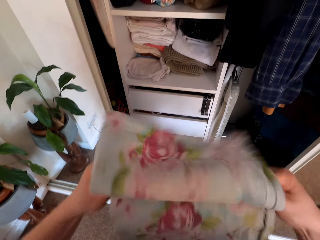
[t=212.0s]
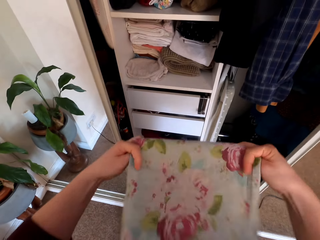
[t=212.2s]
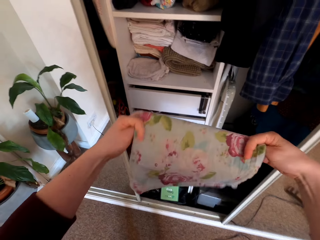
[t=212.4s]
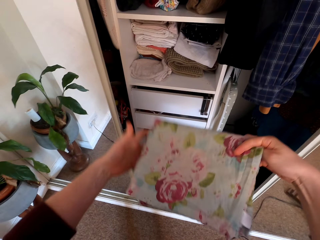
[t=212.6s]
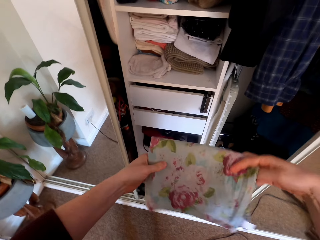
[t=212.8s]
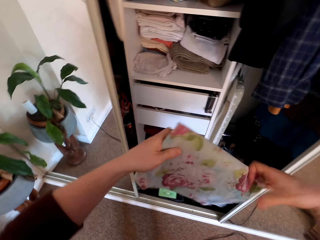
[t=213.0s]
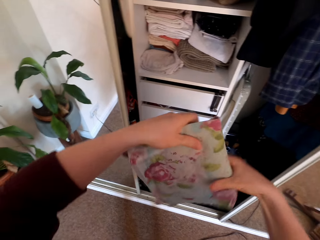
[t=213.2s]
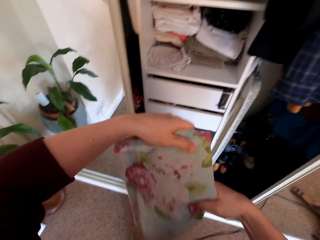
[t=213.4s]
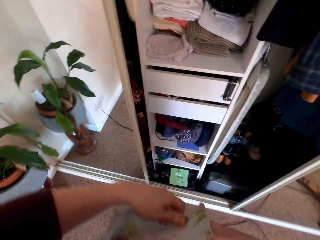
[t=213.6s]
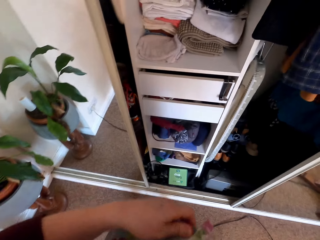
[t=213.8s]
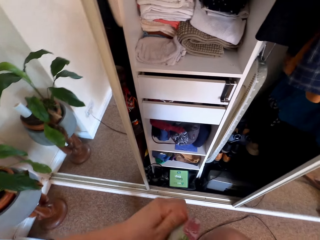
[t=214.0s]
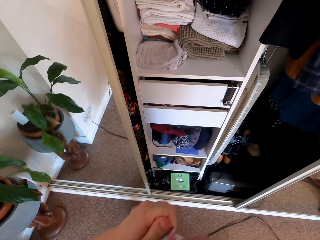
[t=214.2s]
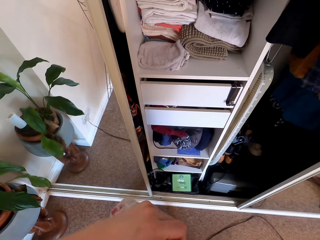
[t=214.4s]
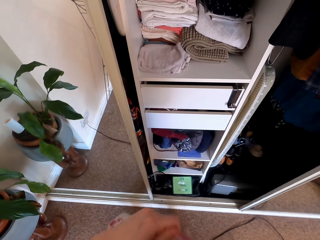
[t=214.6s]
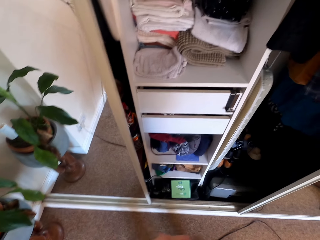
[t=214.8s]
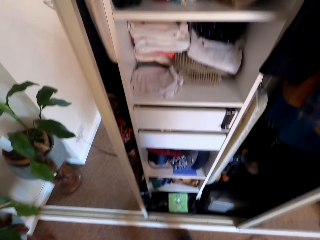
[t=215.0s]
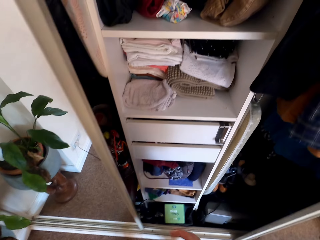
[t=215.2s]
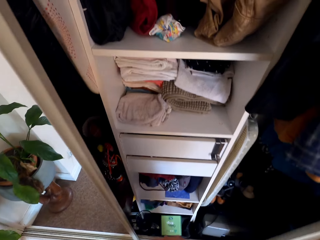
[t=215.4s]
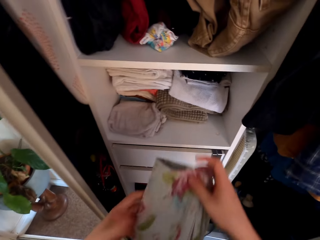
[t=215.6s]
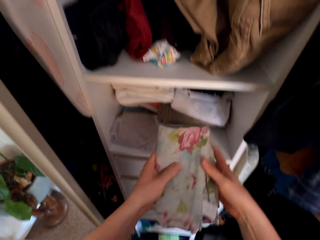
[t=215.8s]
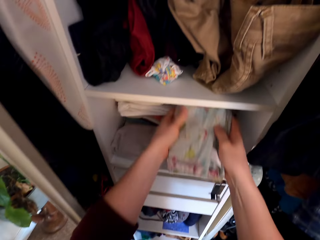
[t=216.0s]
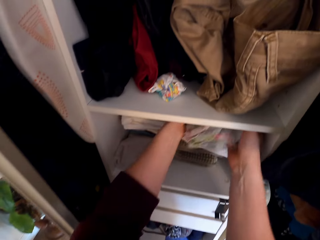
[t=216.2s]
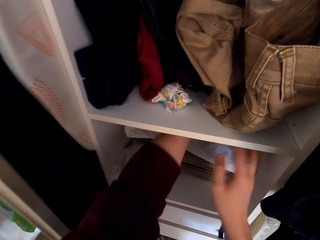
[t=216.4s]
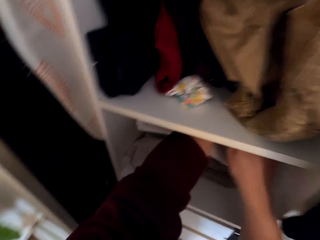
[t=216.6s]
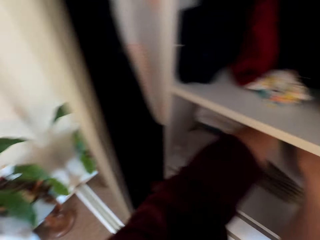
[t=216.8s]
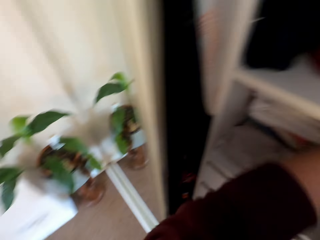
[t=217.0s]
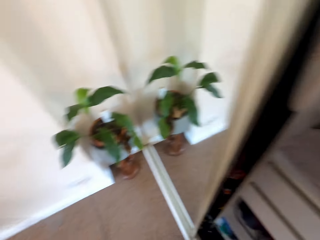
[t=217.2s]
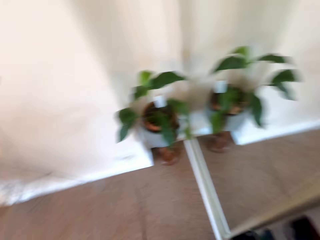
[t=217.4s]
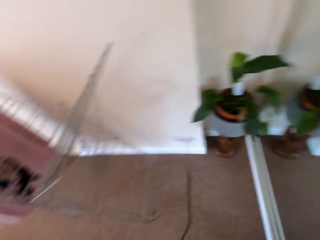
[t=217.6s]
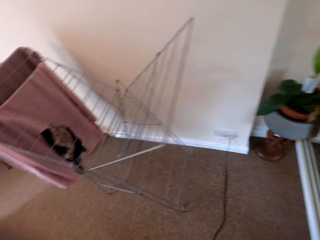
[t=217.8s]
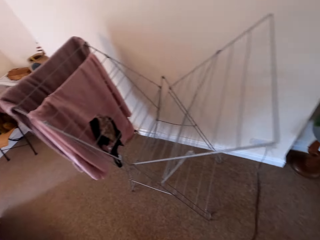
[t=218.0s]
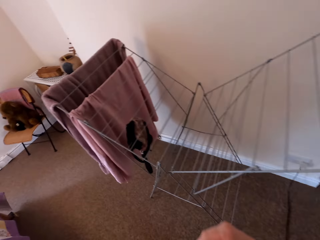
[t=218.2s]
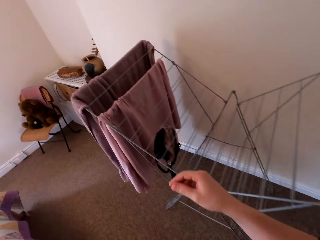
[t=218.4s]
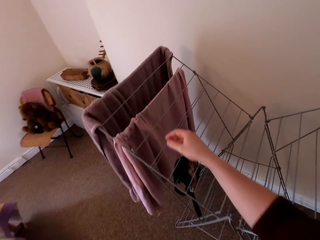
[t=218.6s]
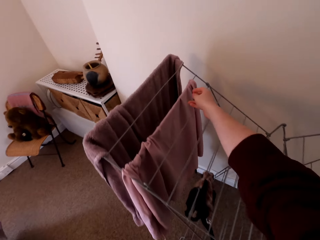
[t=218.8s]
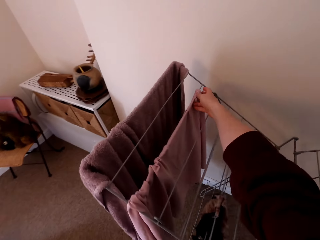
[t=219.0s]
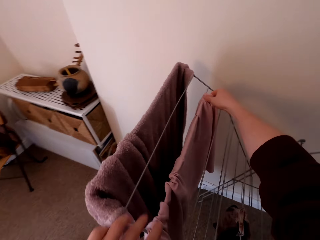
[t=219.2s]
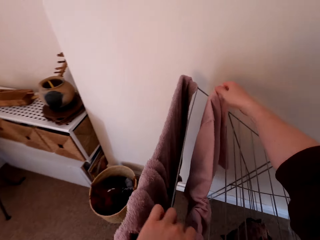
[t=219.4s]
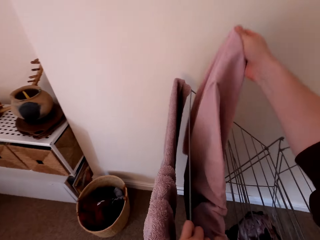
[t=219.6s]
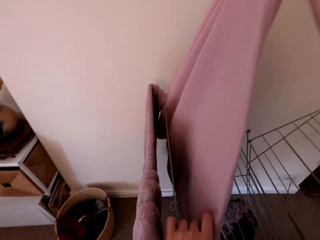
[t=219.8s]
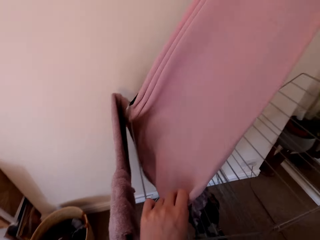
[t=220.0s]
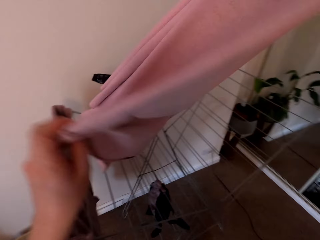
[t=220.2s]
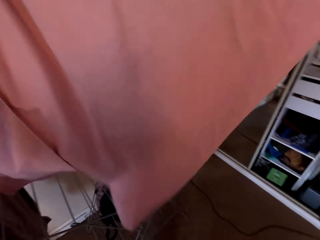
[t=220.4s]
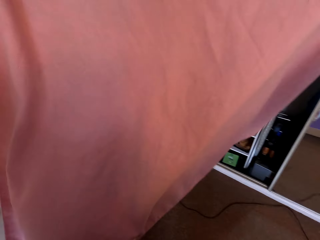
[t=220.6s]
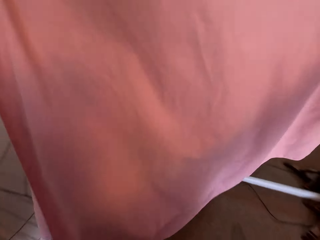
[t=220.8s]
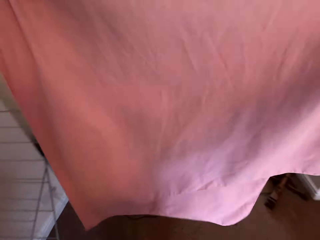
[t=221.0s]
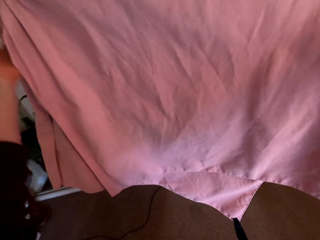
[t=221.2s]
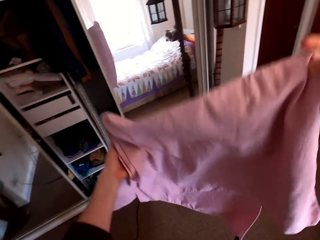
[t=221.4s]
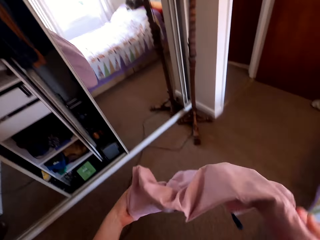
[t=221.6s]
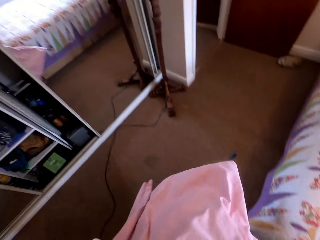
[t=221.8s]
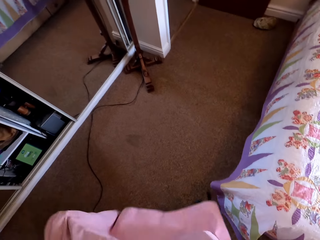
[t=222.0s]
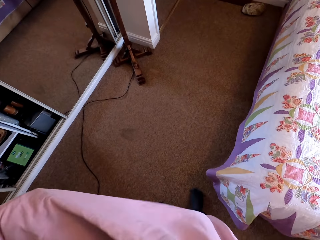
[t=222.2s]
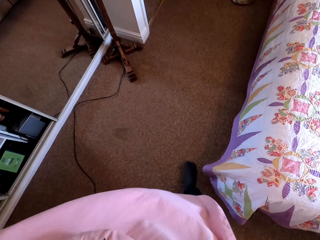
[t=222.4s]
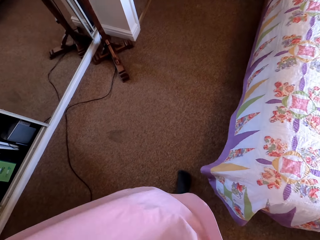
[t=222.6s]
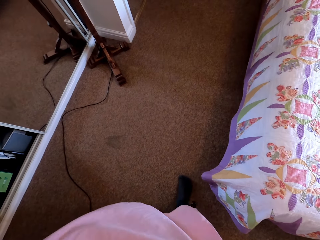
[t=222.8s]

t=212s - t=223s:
The camera wearer puts the cloth in the wardrobe shelf. They turn around. They take other clothes or a towel from the hanger stand. They stretch the clothes.

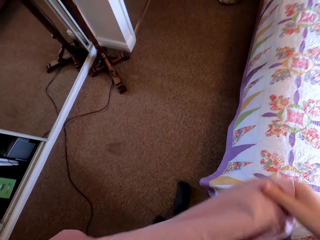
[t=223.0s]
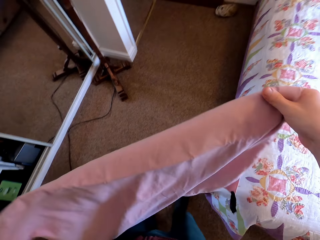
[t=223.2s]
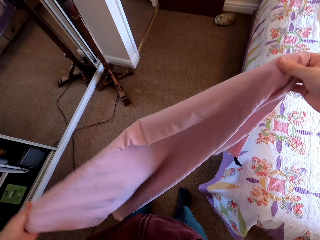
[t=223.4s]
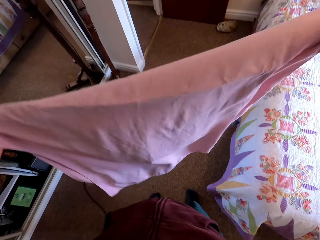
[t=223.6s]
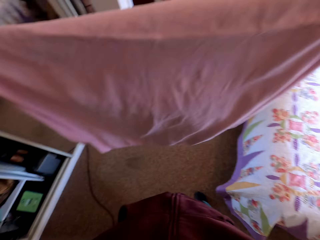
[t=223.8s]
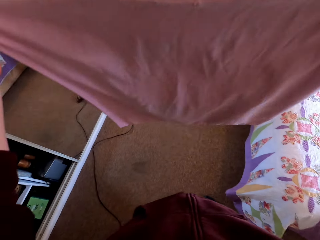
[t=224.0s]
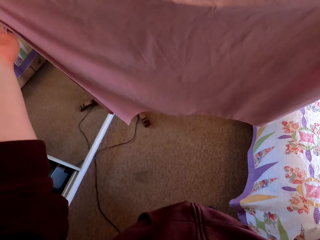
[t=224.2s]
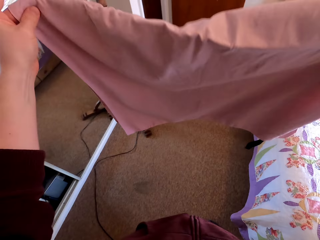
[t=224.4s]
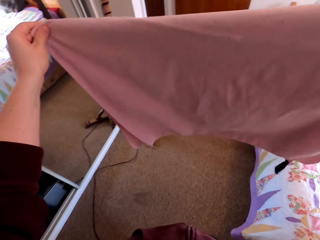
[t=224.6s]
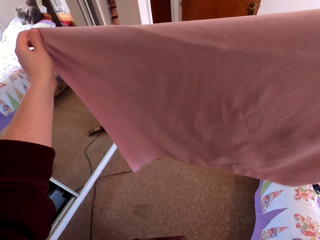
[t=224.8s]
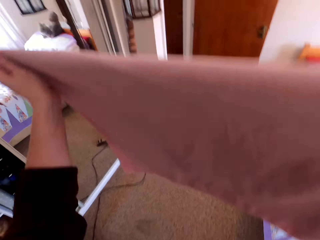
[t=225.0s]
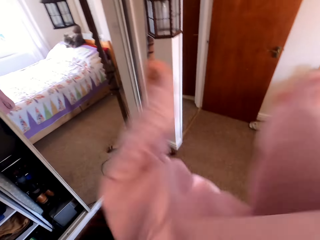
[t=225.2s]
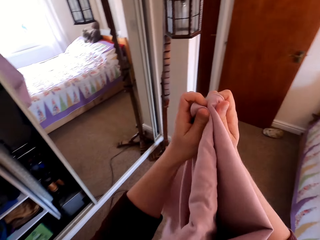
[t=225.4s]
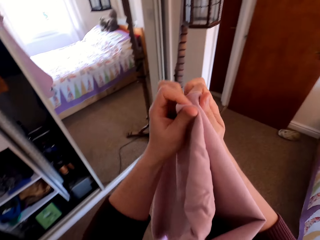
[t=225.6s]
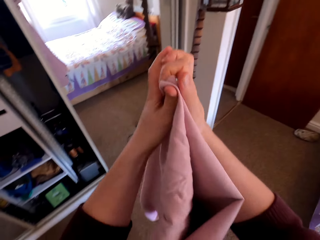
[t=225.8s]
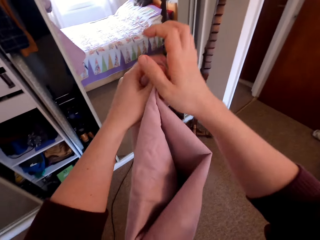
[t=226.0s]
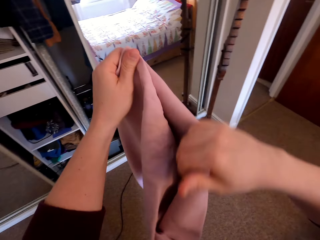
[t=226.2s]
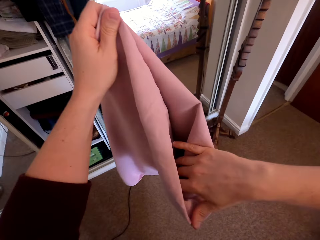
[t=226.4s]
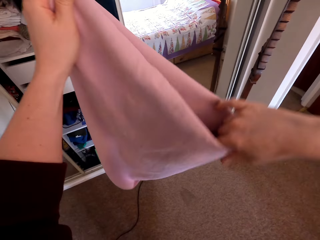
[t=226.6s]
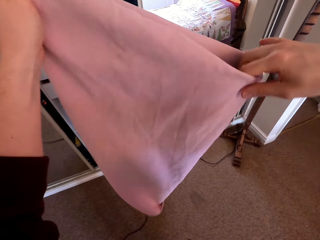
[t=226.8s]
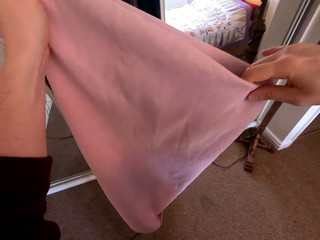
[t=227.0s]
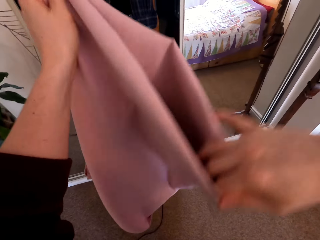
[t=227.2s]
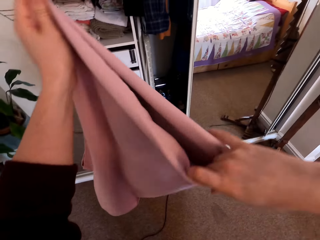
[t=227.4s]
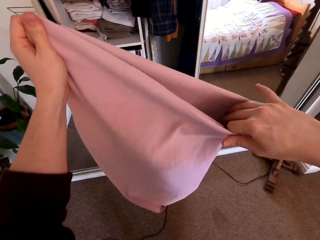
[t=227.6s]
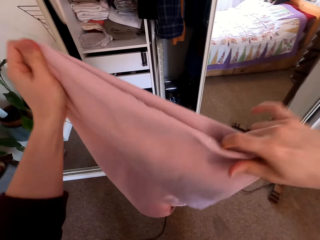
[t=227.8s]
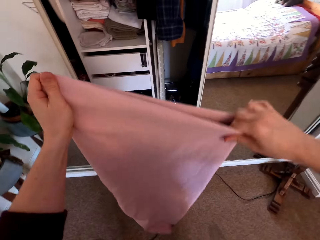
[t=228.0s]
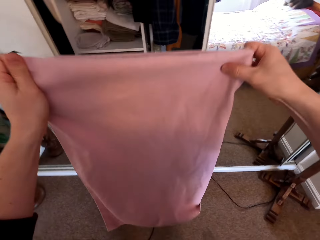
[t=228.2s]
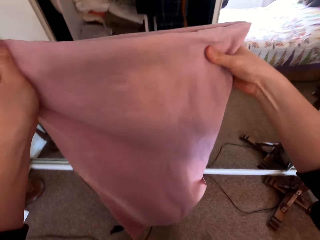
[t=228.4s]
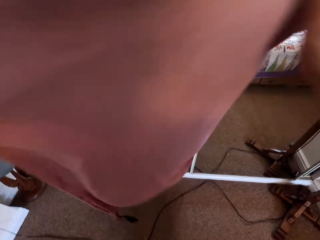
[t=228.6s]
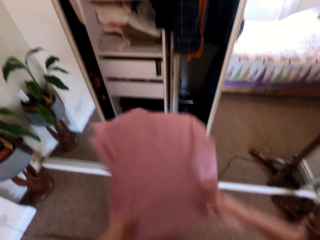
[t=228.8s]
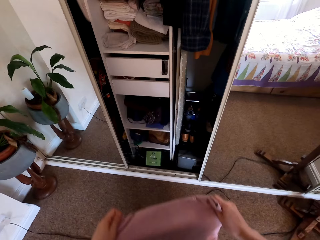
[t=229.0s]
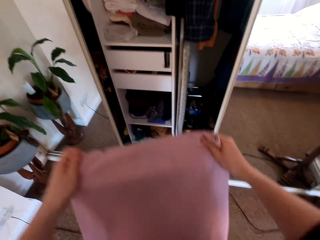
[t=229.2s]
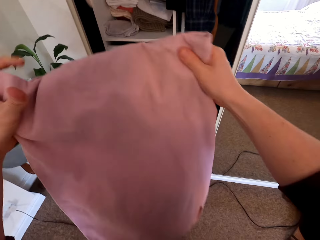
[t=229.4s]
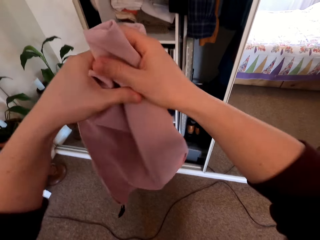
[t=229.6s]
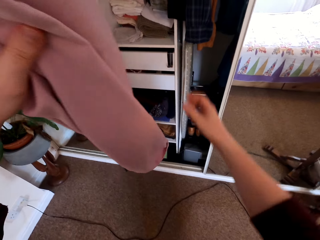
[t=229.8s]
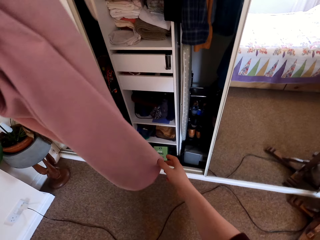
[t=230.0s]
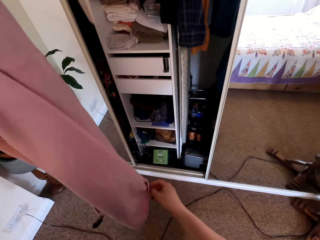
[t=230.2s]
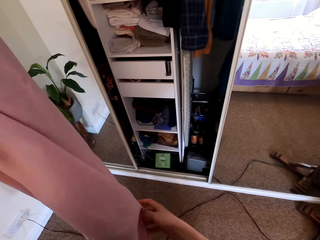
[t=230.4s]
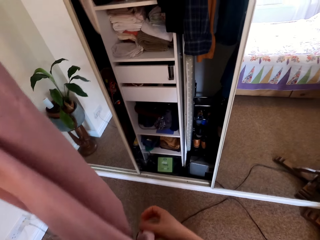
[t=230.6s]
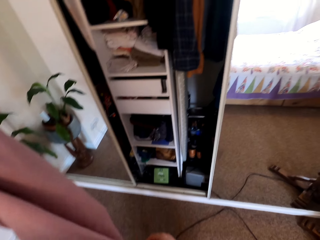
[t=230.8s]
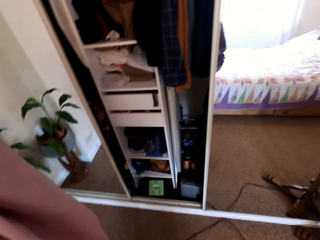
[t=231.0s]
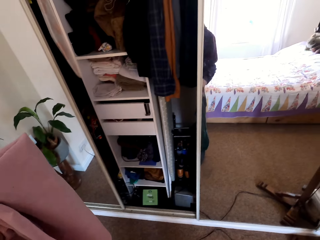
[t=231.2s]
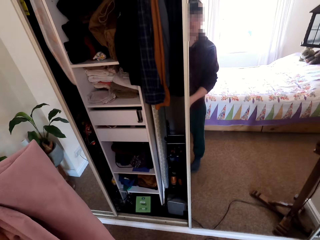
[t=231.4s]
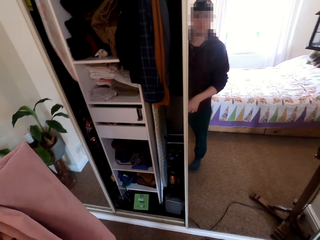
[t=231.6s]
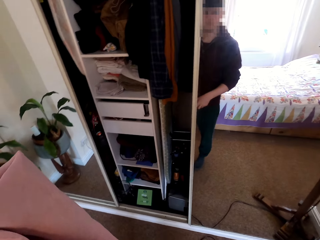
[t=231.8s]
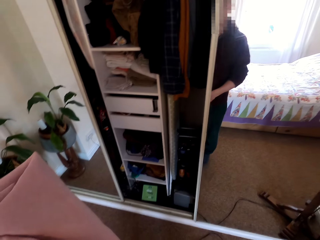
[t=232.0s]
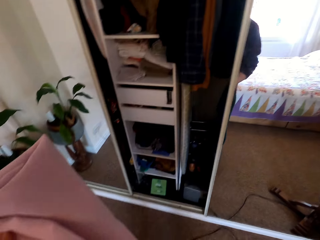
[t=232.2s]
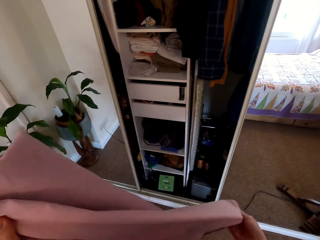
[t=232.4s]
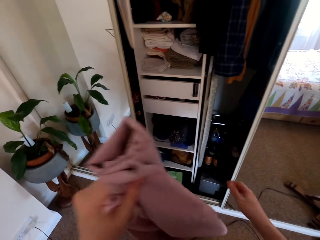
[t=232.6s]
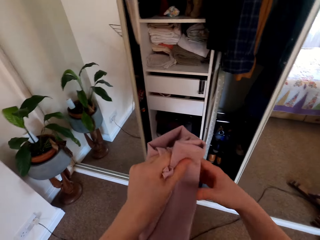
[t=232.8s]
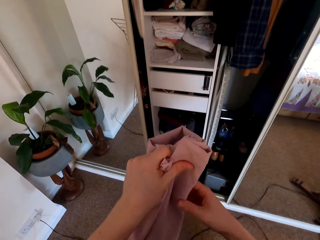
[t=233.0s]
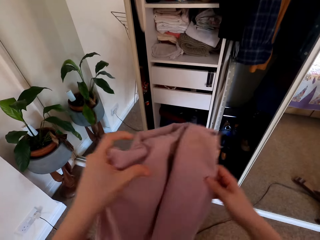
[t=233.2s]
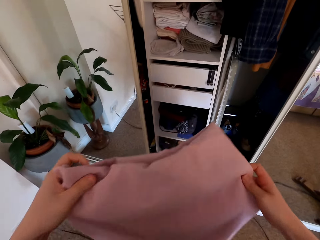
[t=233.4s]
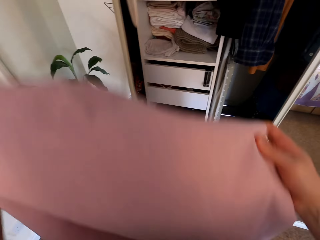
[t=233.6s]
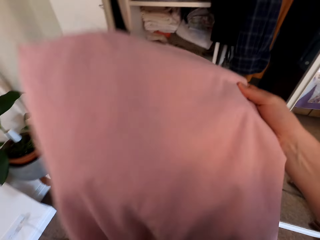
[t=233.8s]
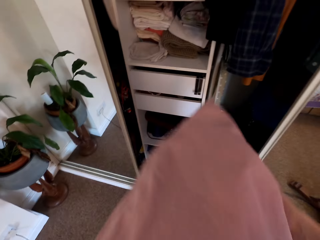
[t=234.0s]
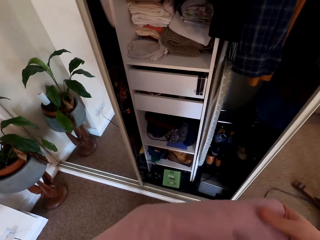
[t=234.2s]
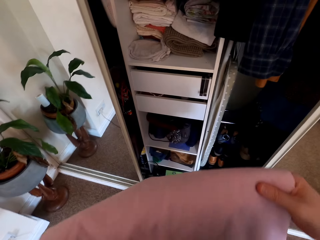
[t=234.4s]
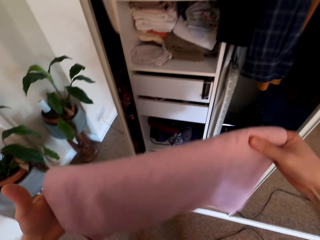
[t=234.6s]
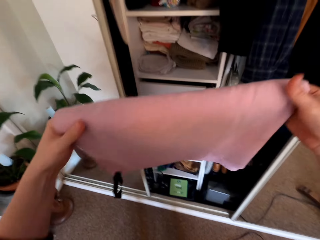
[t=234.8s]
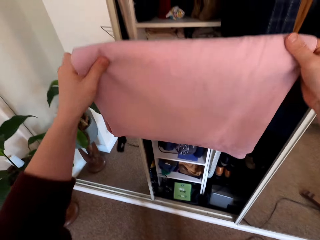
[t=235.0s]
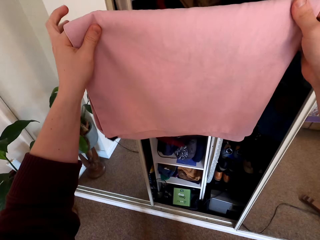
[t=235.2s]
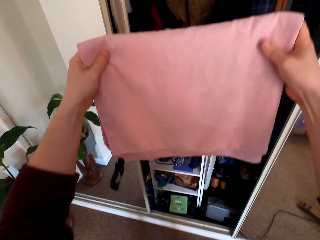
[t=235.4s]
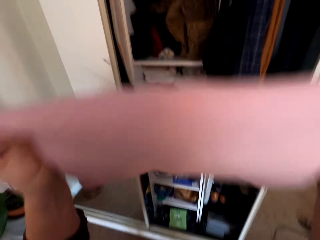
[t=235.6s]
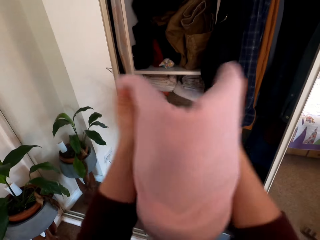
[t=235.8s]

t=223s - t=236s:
The camera wearer folds the clothes. They lift the clothes. They fold the clothes.
